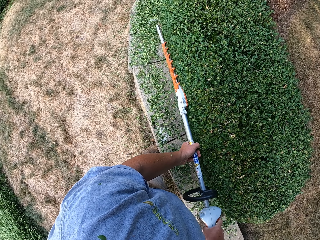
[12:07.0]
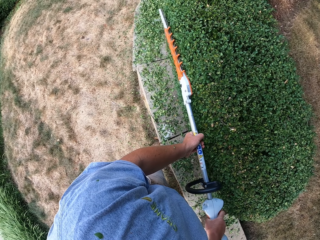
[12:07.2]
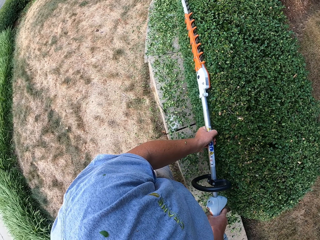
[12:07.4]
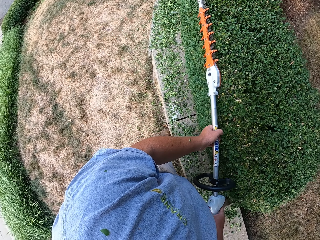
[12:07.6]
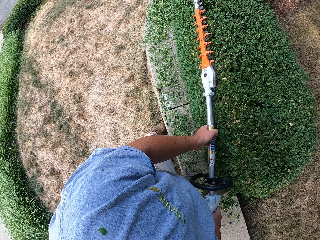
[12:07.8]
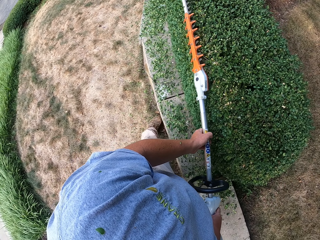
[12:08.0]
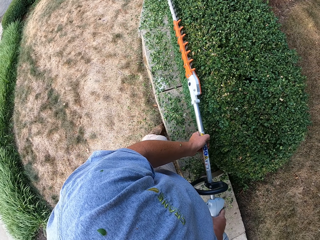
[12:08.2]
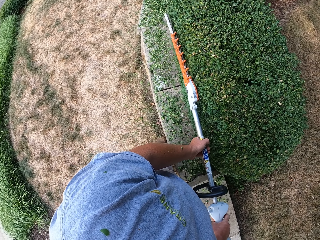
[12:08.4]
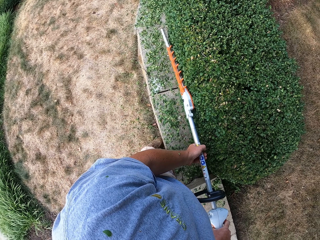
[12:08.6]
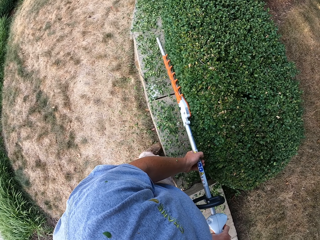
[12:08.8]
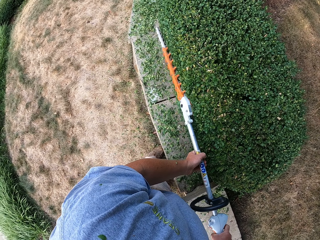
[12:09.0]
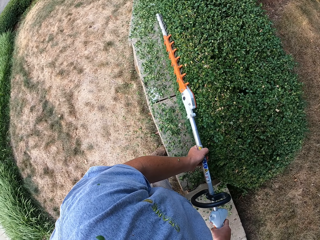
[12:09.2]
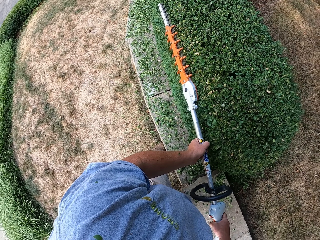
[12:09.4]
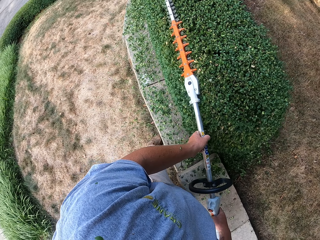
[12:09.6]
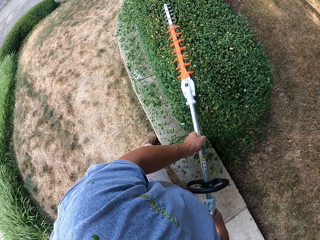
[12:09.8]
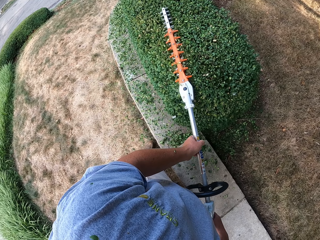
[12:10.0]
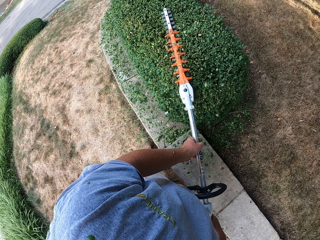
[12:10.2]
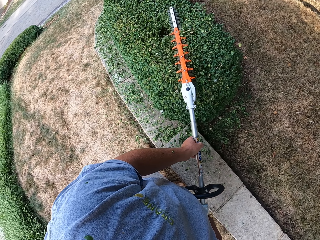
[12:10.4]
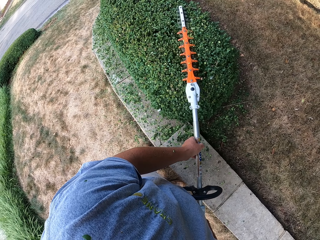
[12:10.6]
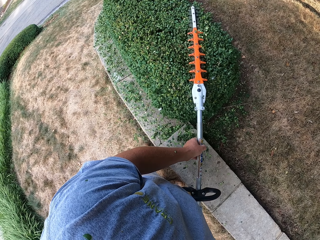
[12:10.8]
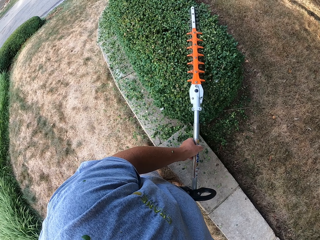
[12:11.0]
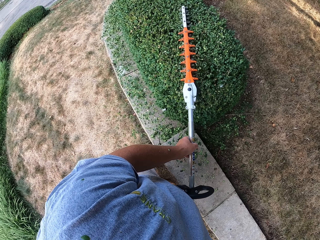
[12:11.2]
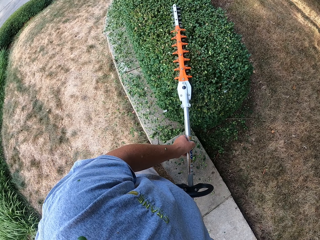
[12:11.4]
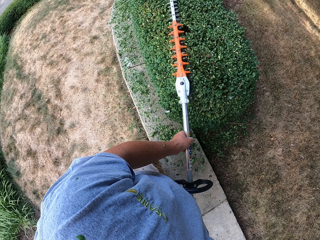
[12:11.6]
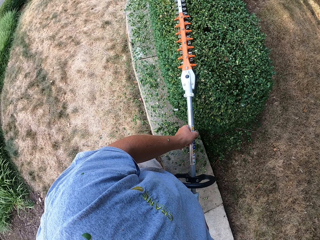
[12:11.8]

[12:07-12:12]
The camera wearer uses the hedge trimmer to shape the plant.

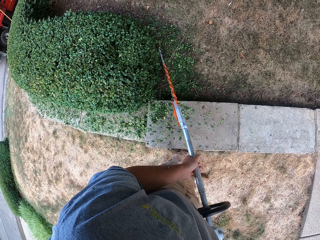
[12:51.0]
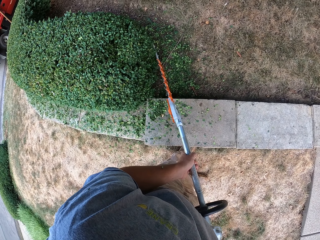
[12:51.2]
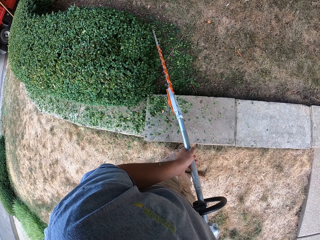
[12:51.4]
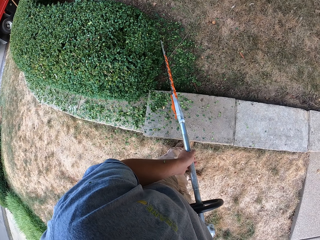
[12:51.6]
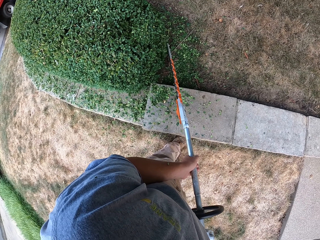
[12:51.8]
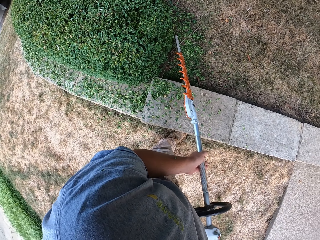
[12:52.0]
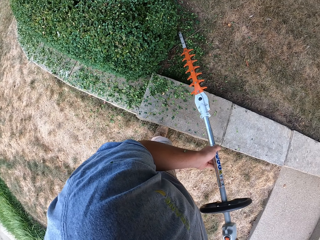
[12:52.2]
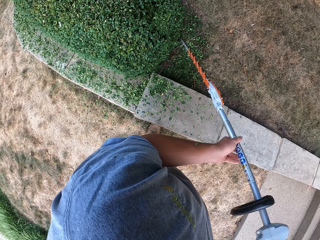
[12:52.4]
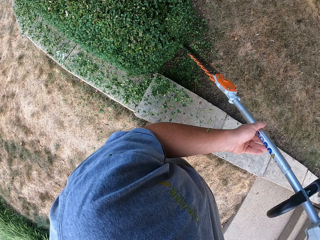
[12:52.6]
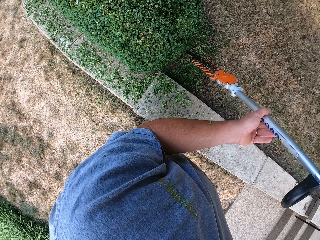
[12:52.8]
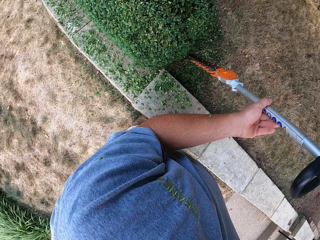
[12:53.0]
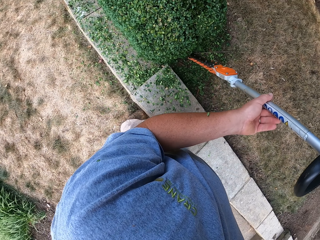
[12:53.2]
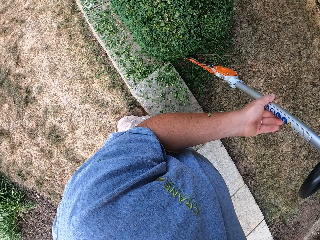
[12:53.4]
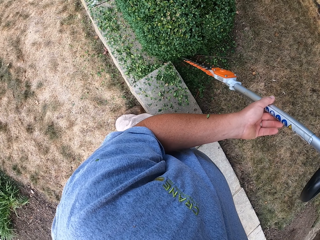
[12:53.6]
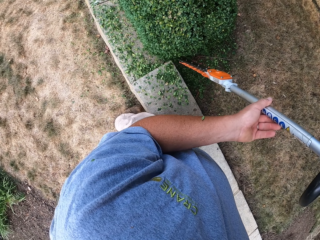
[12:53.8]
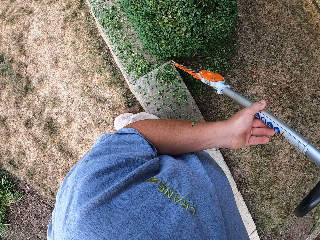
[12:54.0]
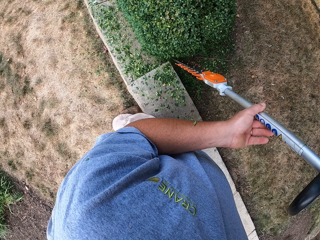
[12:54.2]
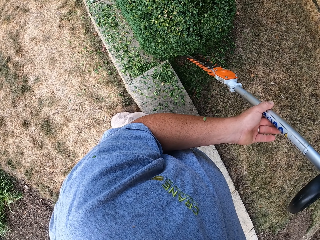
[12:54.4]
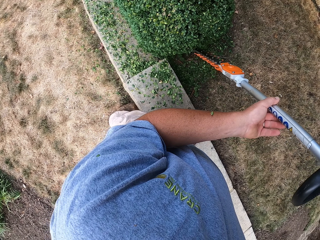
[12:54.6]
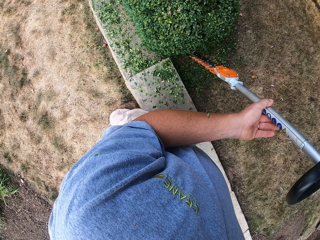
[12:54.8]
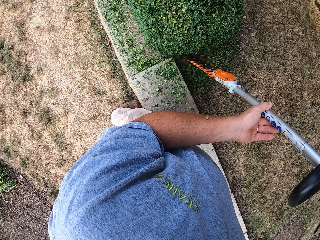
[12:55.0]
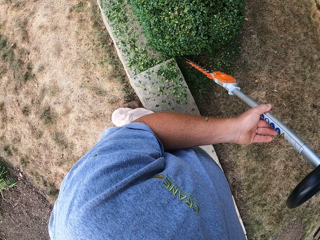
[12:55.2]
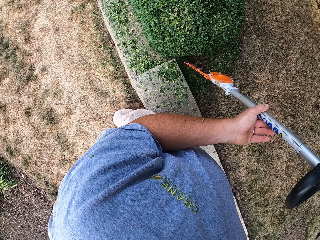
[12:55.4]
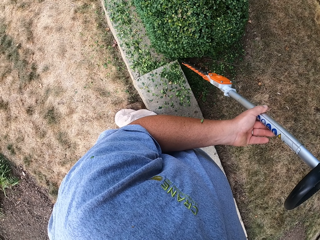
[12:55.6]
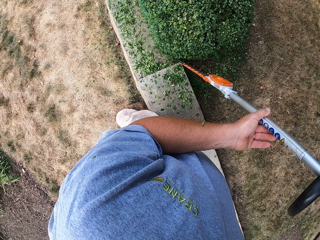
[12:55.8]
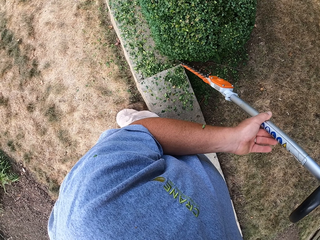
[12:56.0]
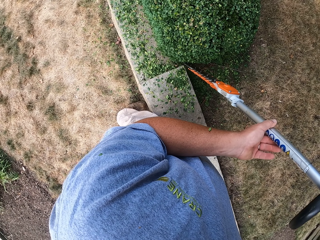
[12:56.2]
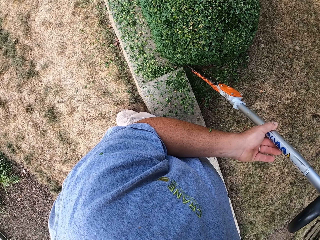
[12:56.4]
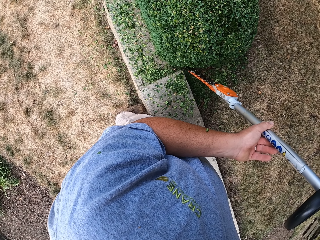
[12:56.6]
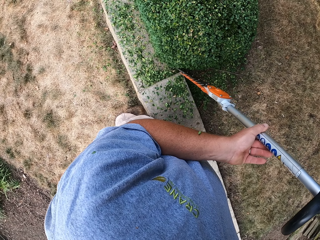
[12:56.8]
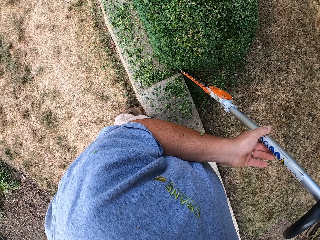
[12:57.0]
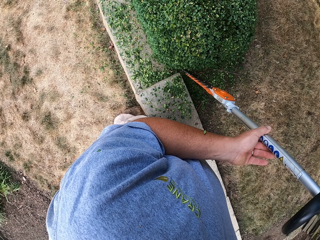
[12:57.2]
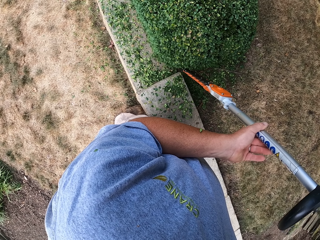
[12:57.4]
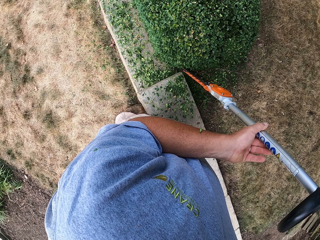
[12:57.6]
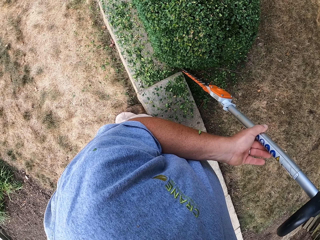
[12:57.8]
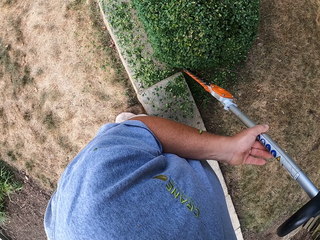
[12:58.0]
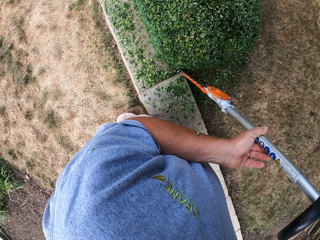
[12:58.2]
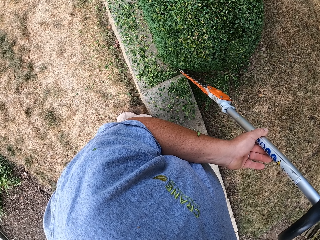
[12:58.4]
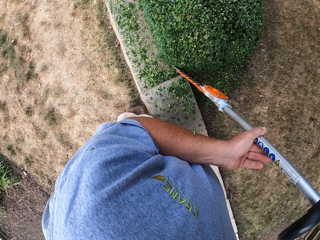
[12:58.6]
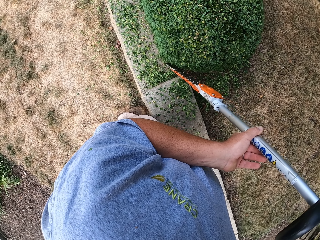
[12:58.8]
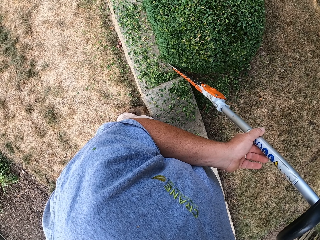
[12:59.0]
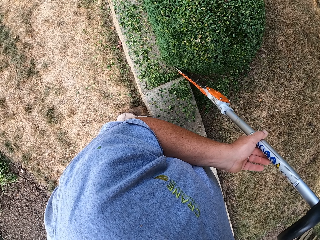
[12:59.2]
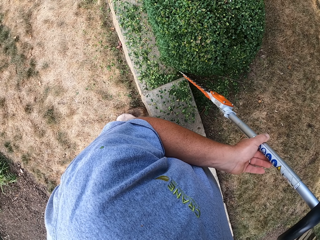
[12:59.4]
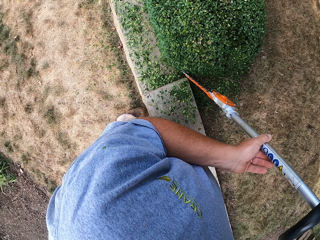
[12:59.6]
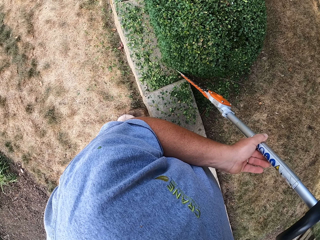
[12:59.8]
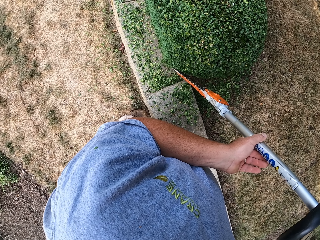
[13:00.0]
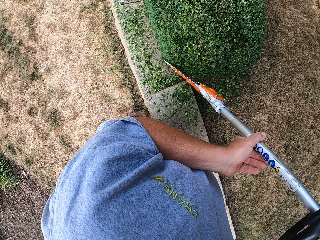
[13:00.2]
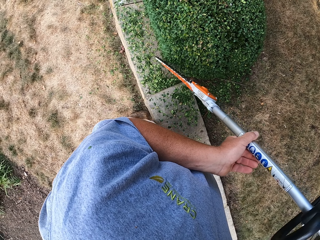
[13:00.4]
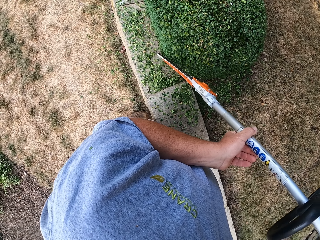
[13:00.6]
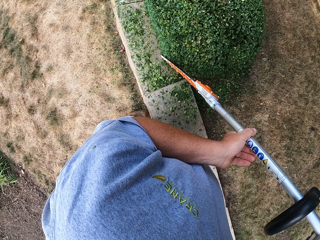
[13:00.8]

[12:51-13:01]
The camera wearer turns the hedge trimmer. They use the hedge trimmer to shape the plant.

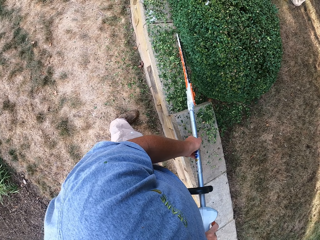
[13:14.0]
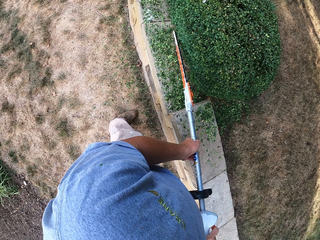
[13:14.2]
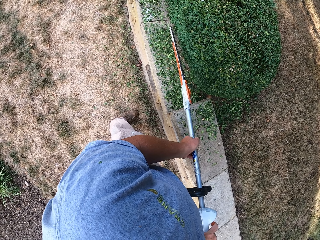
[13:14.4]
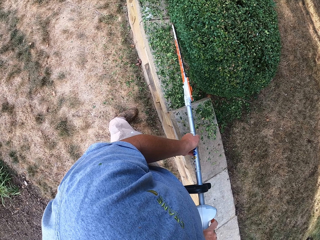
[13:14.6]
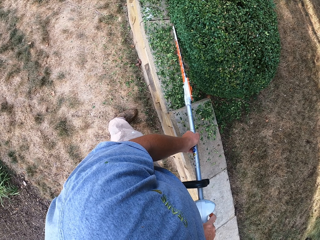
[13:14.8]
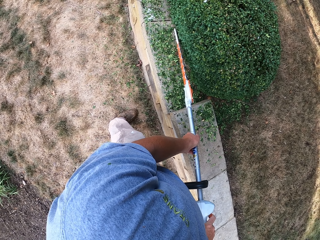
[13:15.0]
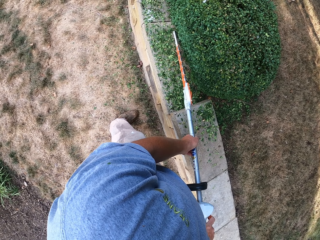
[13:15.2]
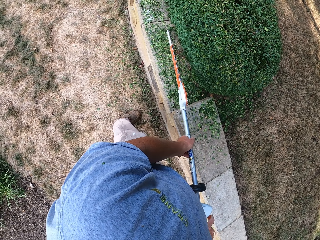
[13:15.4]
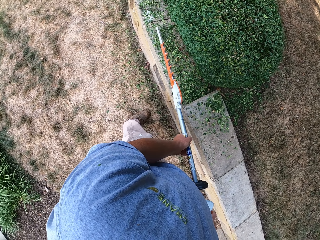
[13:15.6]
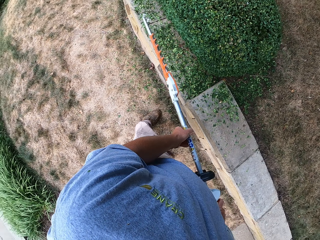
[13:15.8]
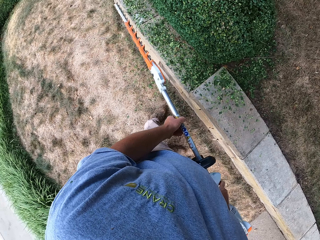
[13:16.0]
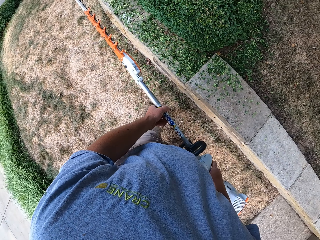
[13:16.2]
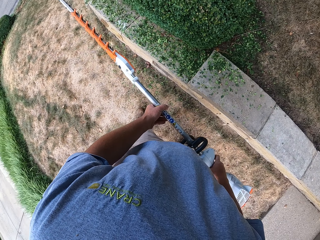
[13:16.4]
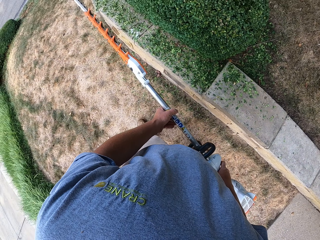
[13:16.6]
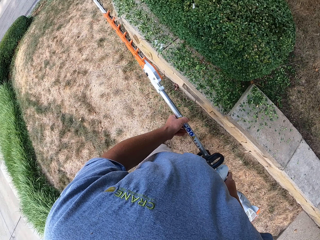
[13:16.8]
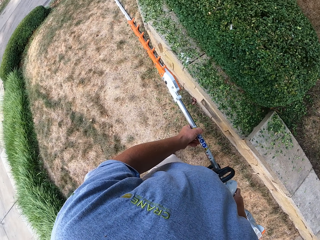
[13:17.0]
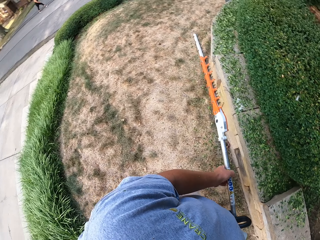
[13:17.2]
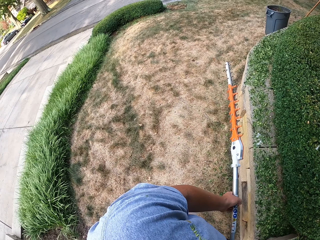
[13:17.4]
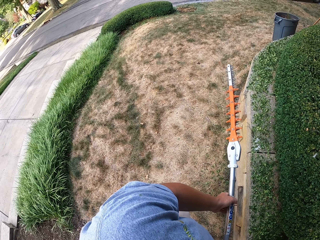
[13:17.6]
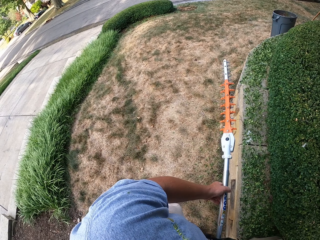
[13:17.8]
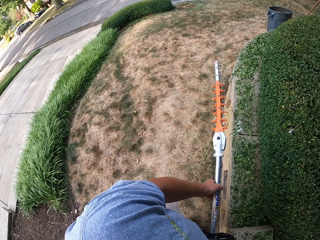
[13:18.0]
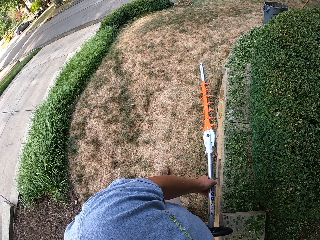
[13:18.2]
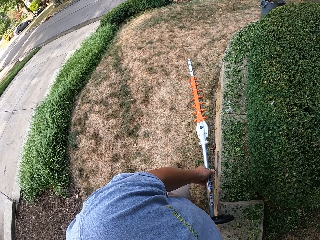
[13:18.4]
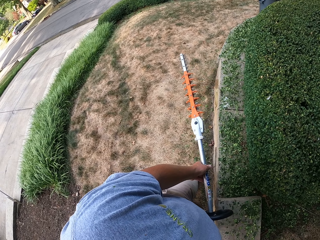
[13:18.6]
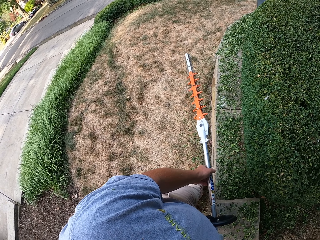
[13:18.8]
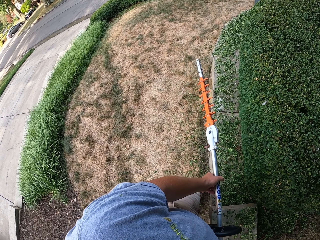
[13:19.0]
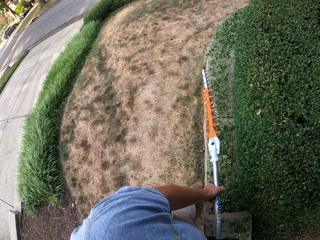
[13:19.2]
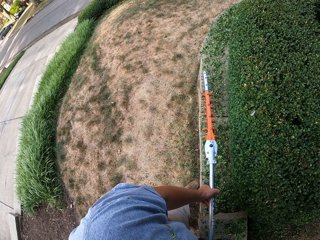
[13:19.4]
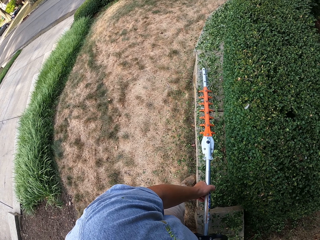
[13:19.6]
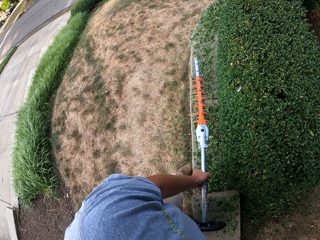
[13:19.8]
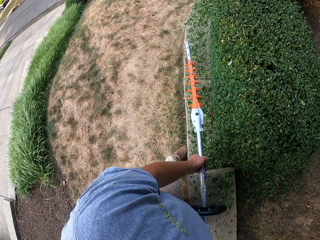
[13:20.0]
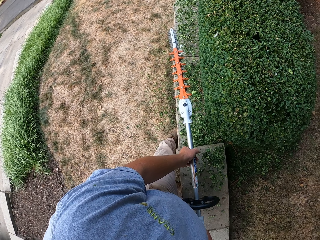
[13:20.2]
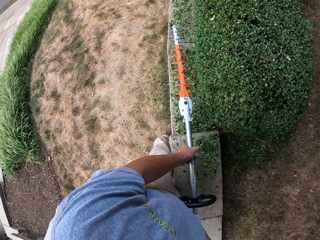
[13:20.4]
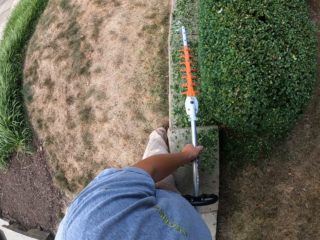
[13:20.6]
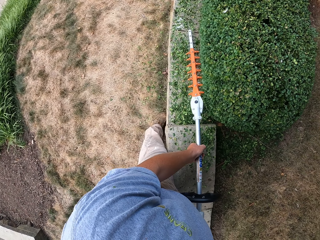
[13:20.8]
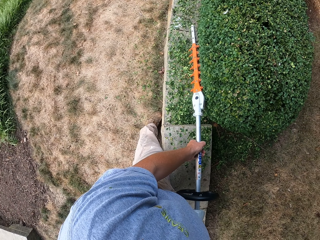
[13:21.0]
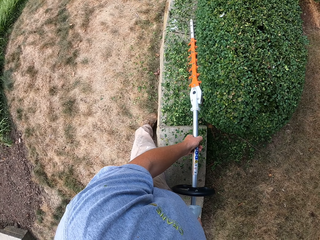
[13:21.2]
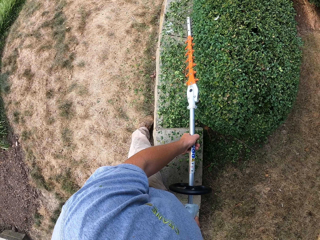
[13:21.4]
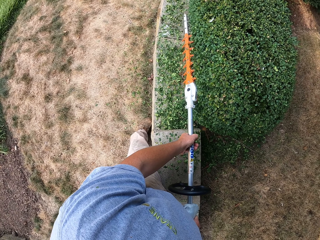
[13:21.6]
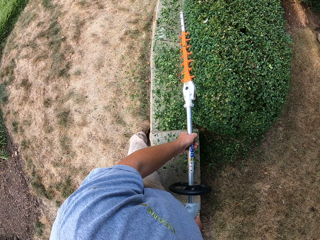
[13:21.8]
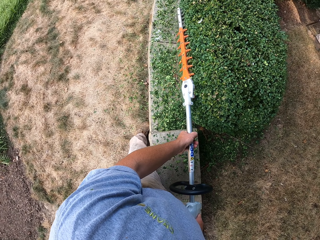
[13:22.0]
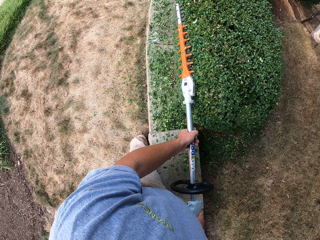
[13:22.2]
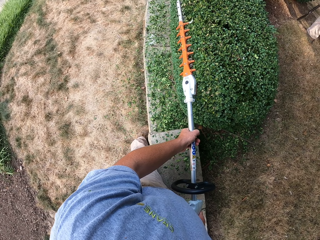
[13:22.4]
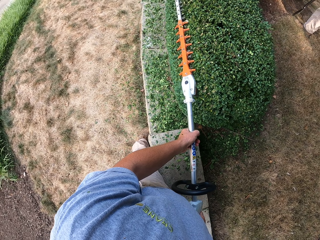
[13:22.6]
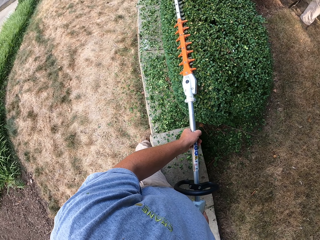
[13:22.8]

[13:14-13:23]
The camera wearer holds the grass trimmer. They lift the hedge trimmer. They look around and walk around the flower garden. They use the hedge trimmer to shape the plant.
